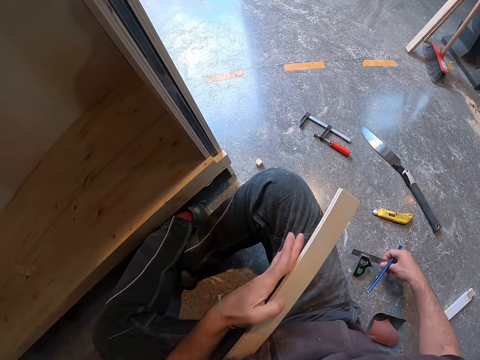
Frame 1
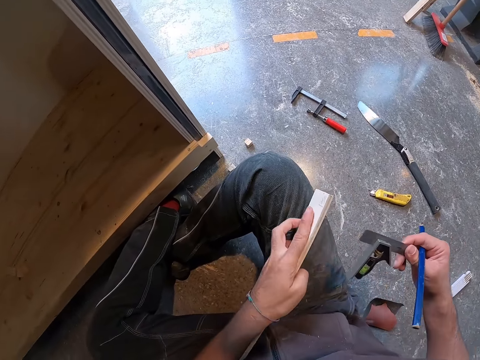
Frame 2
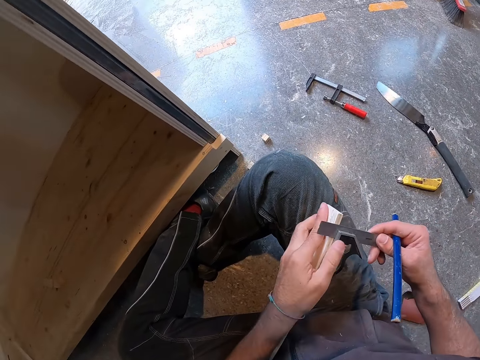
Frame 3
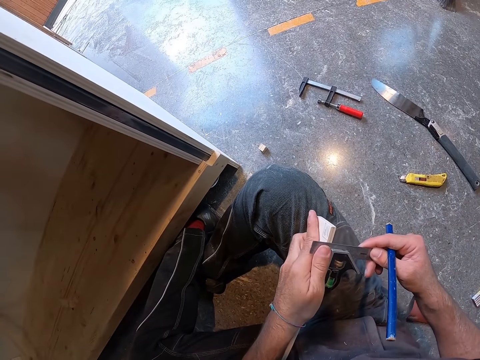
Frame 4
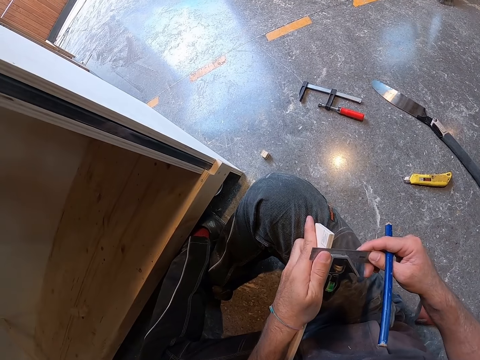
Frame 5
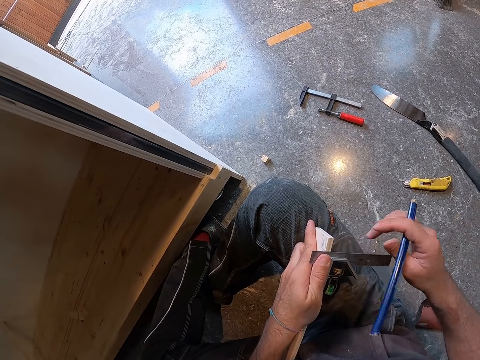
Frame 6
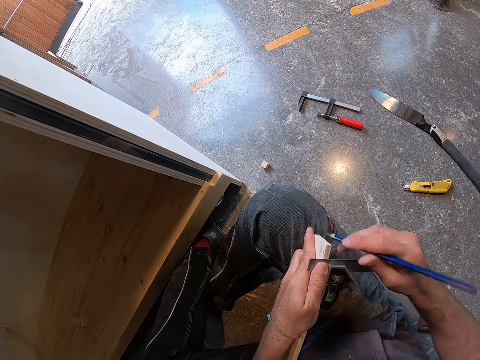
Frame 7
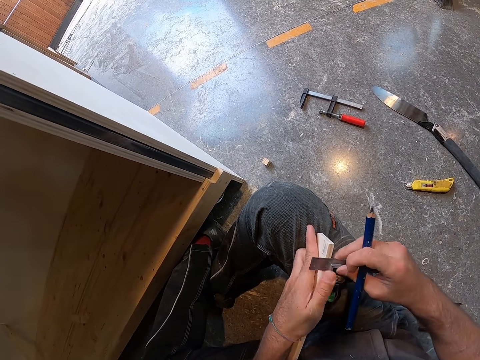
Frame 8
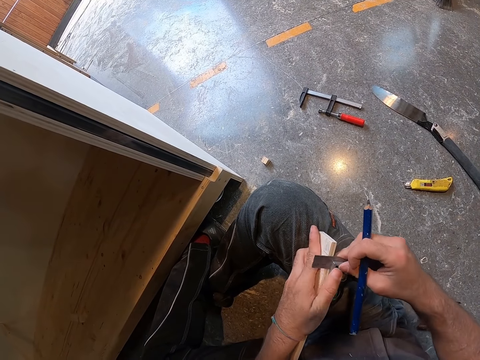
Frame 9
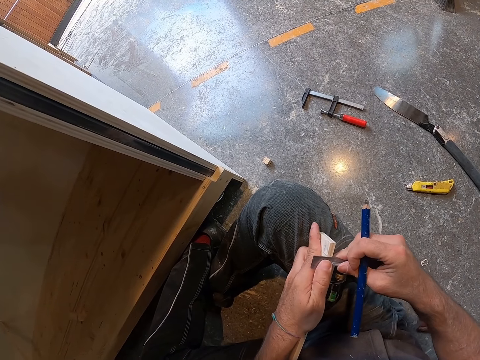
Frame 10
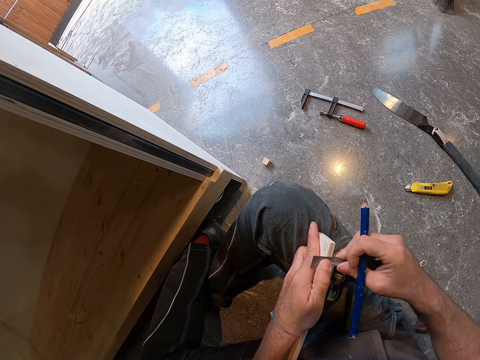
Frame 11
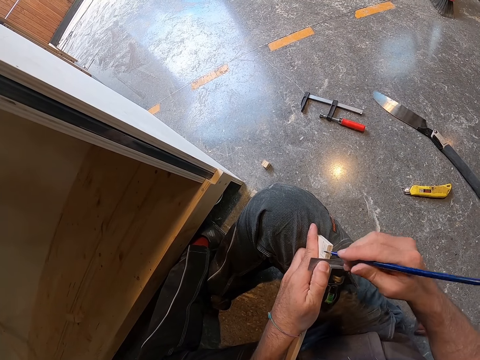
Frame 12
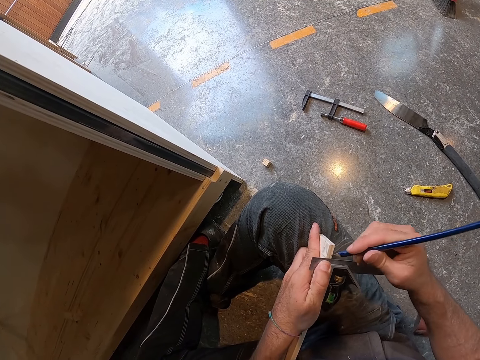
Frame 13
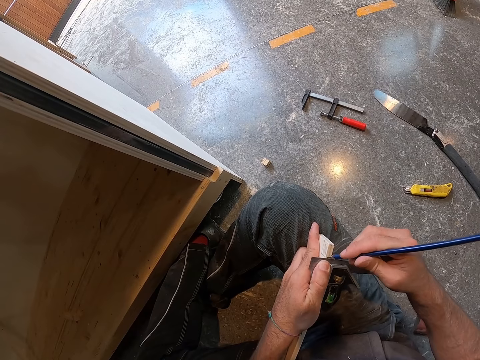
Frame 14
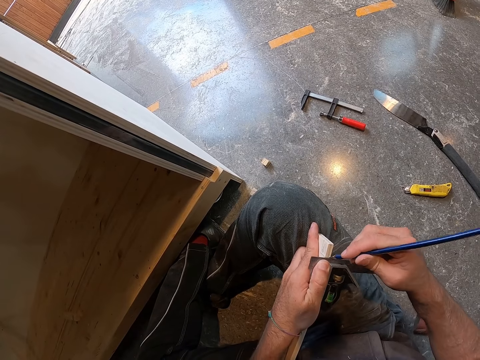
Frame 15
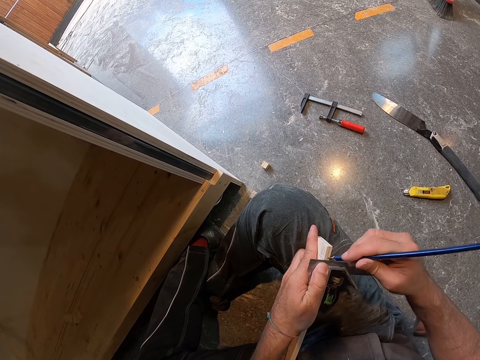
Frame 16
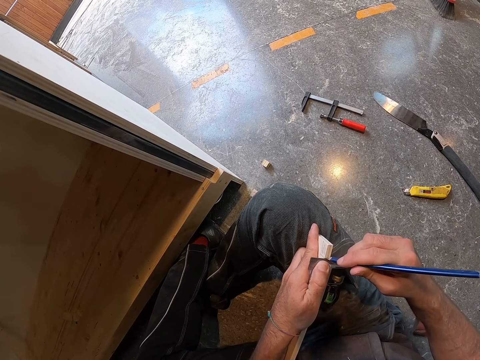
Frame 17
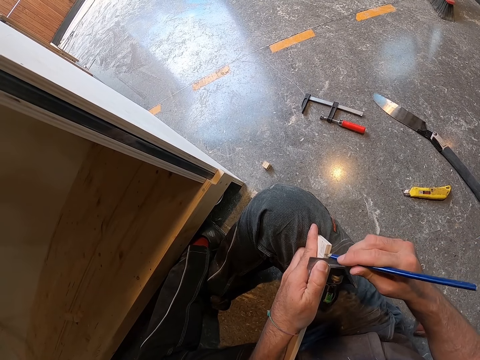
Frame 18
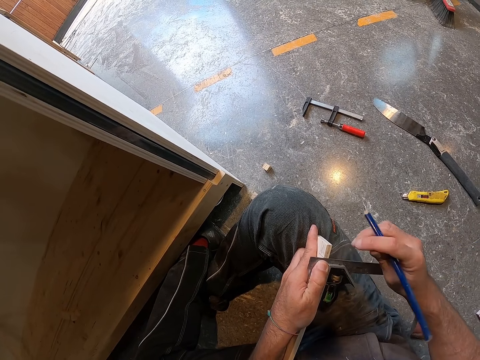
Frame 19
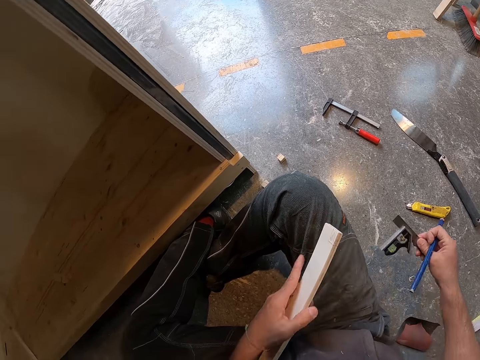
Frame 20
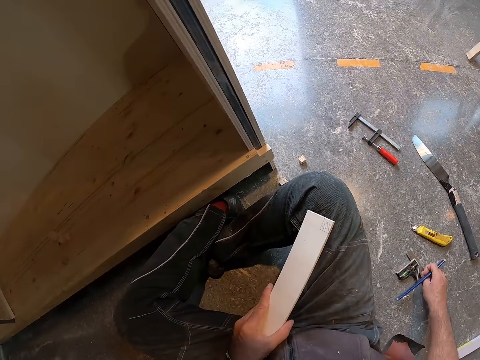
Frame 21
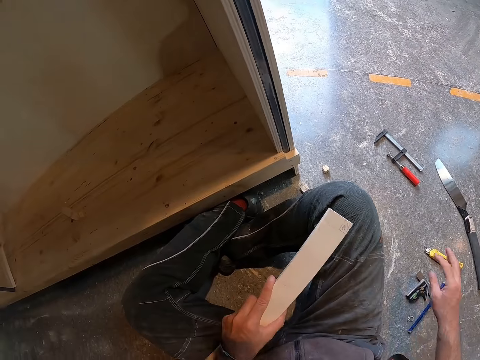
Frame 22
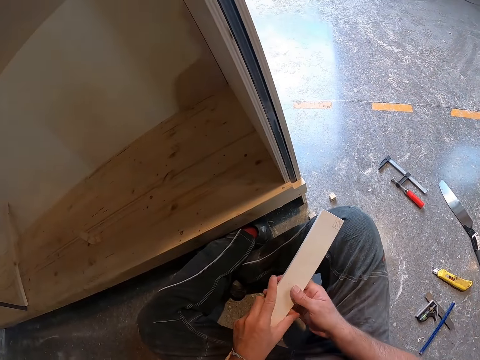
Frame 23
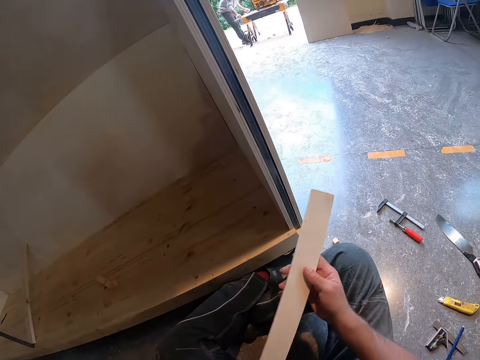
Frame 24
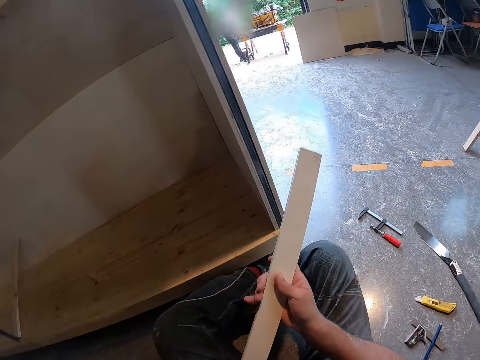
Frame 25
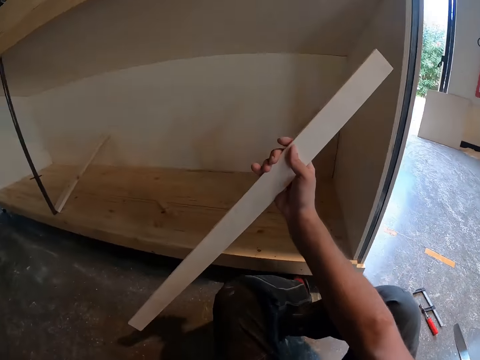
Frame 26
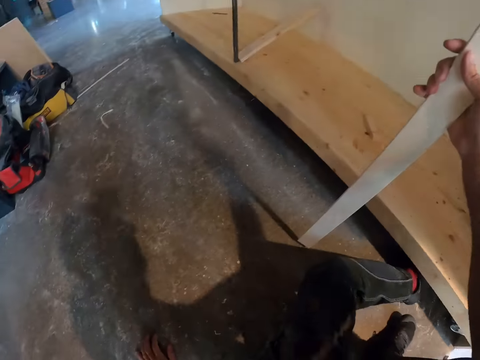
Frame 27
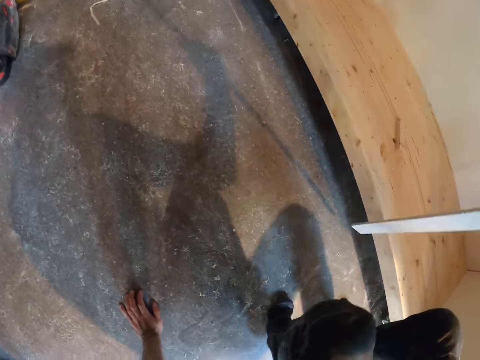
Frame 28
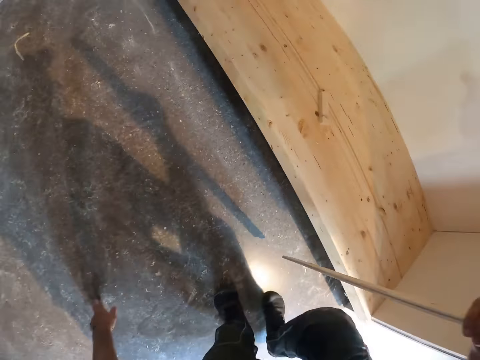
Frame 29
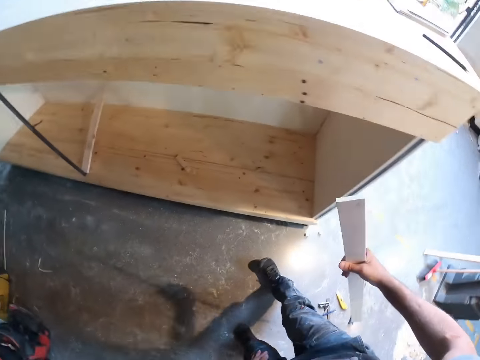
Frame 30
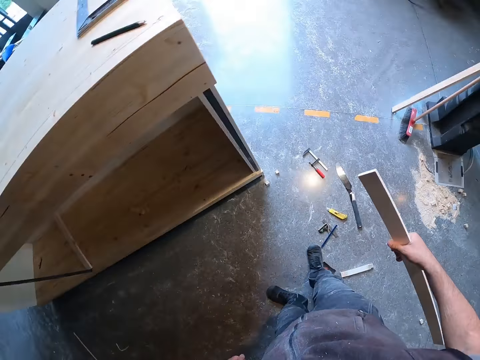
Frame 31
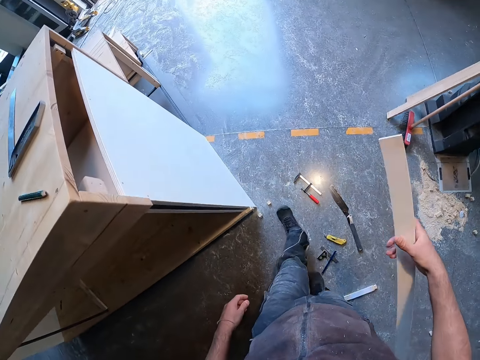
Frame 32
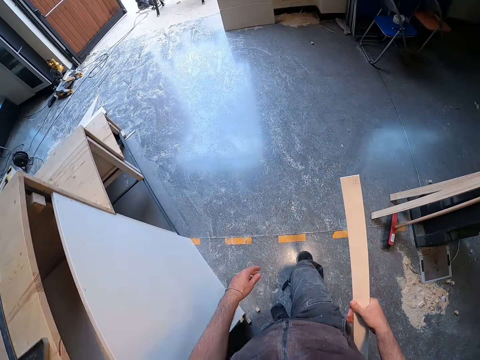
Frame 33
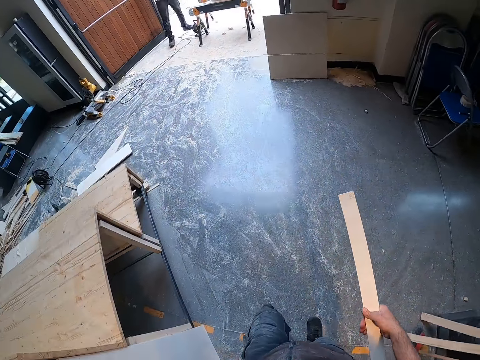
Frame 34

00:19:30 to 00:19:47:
The camera wearer picks up the combination square angle ruler with bubble level from the floor with his right hand. He places the combination square angle ruler with bubble level on the piece of wood with both hands. He measures the wood. He marks the piece of wood with the pencil in his right hand. He places the combination square angle ruler with bubble level on the floor with his right hand. He passes the piece of wood from his left hand to his right hand. He inspects the wood. He walks around the workshop.

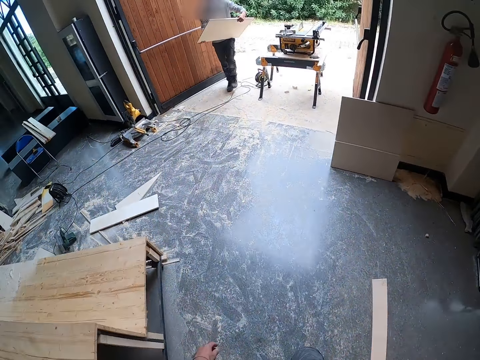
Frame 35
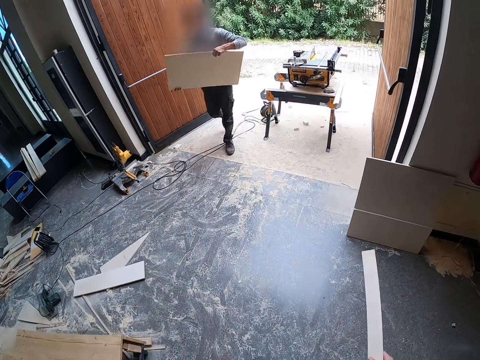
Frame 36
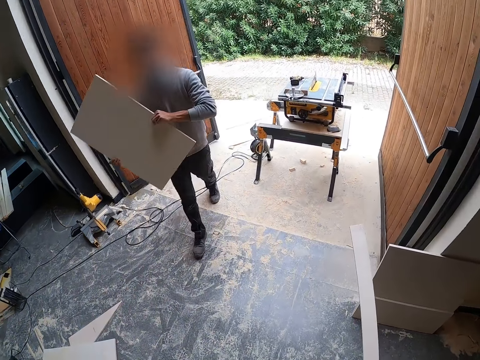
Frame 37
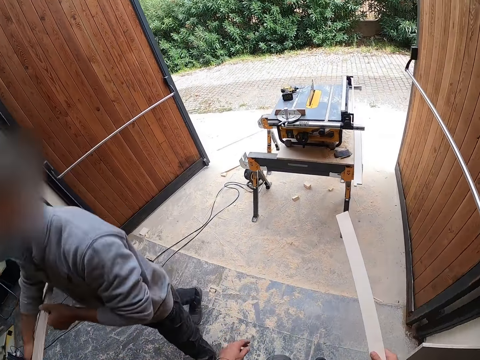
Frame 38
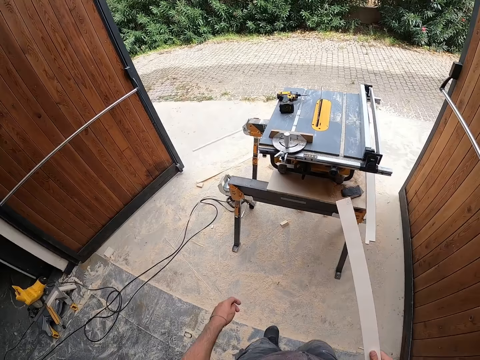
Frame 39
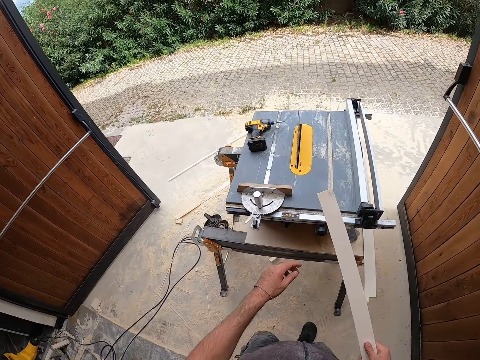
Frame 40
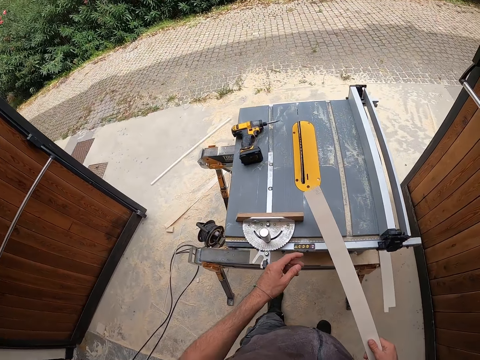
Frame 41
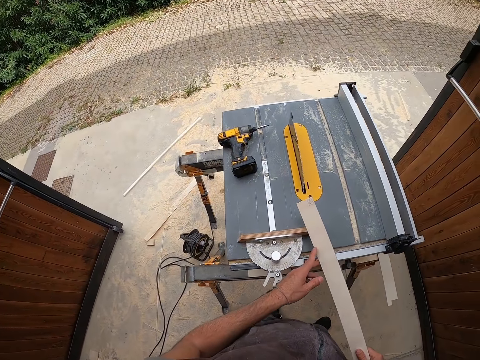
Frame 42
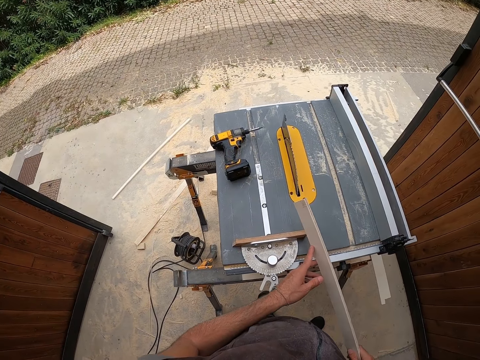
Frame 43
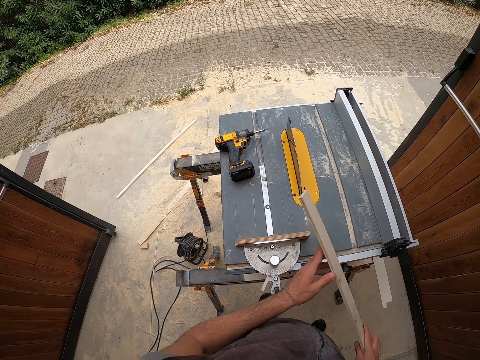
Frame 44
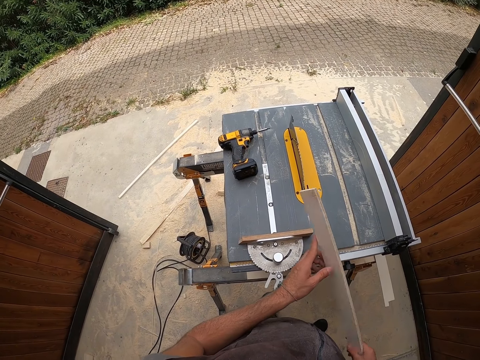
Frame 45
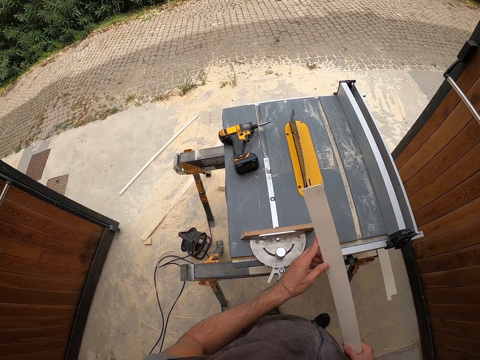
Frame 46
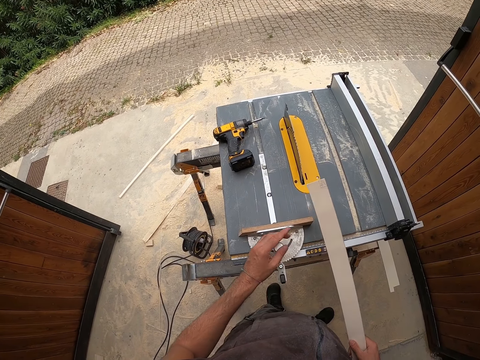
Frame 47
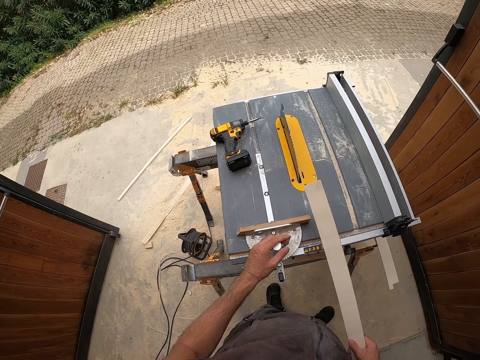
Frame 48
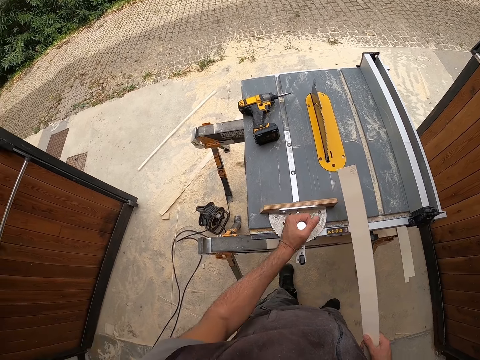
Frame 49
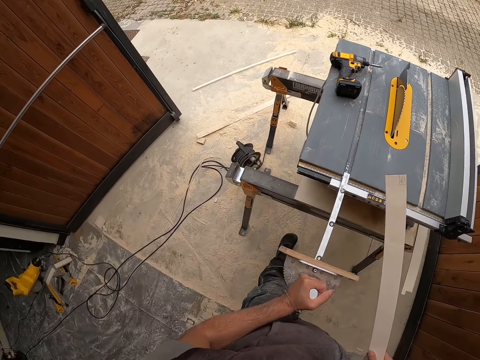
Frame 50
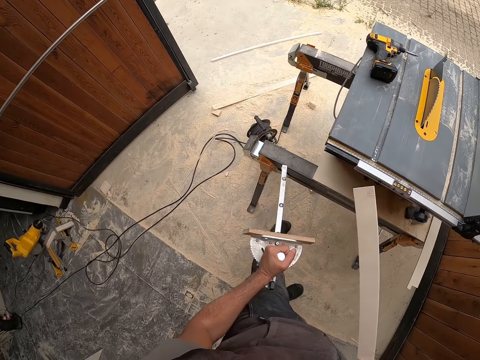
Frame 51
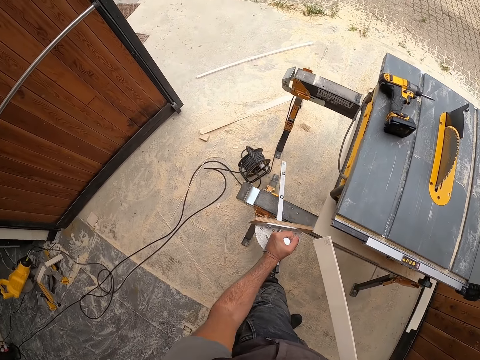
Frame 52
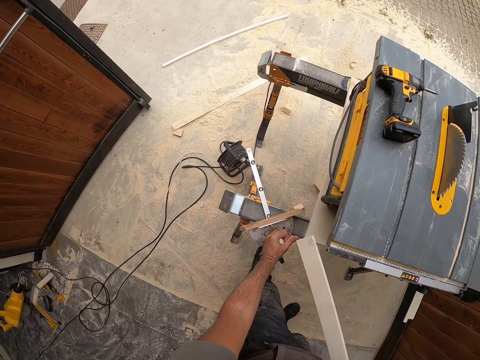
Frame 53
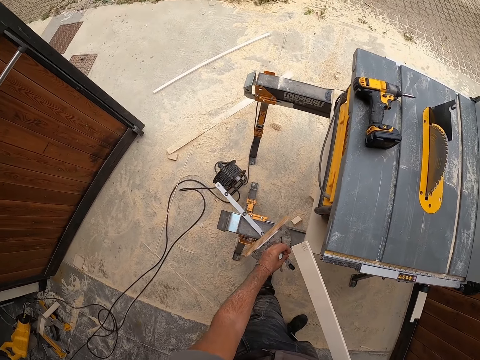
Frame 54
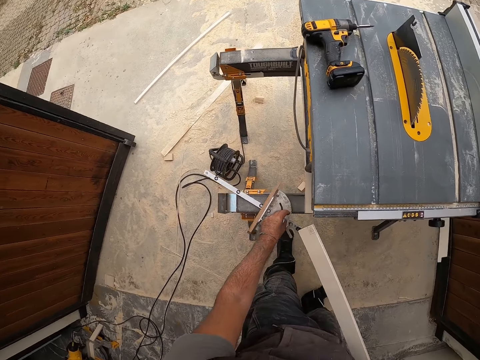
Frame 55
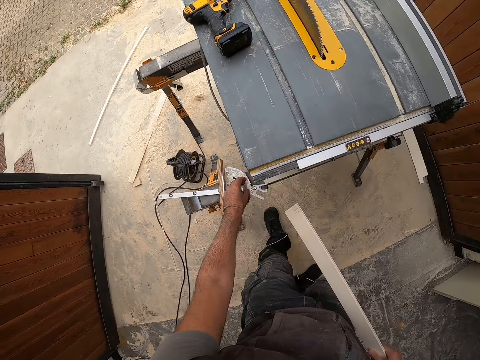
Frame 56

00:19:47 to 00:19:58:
The camera wearer moves outside the workshop from inside the workshop. He inspects the wood. He removes an angle ruler from a table saw with his left hand. He places the angle ruler on the table saw platform with his left hand.
